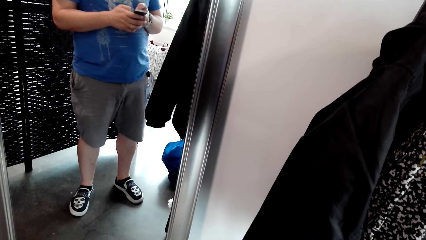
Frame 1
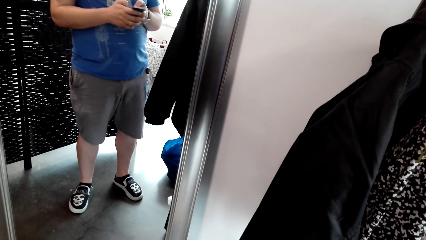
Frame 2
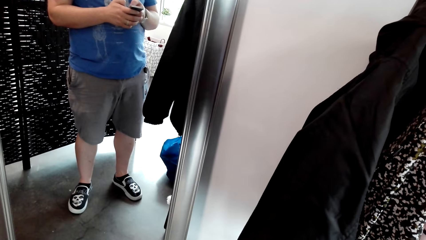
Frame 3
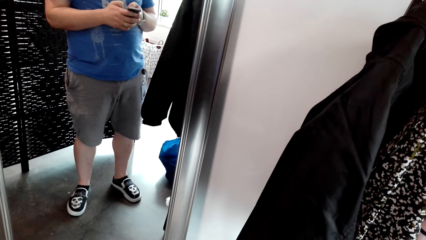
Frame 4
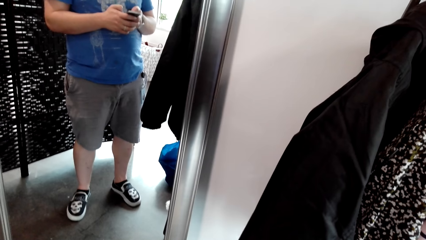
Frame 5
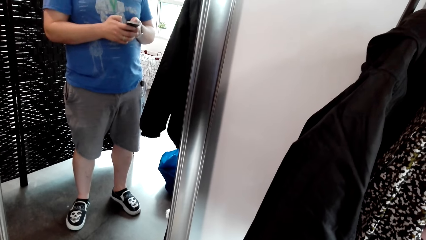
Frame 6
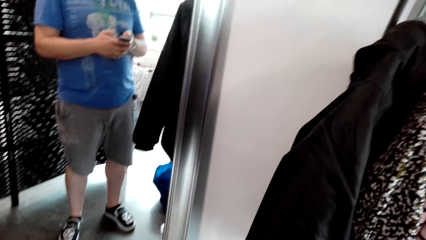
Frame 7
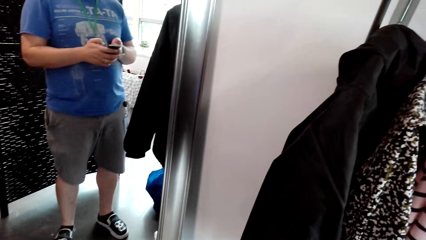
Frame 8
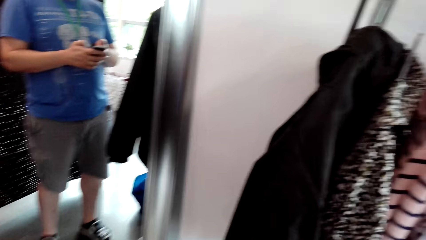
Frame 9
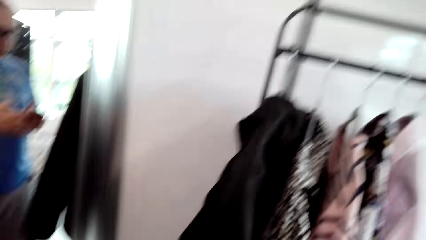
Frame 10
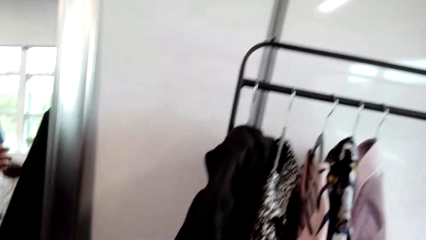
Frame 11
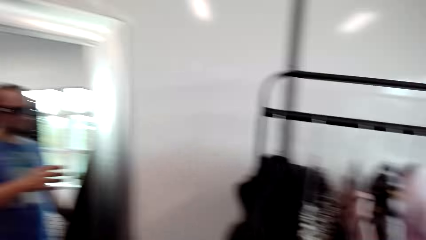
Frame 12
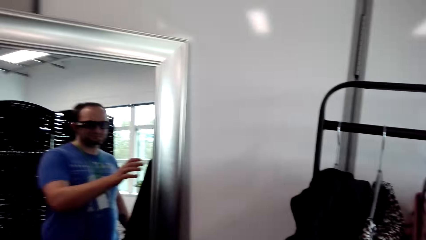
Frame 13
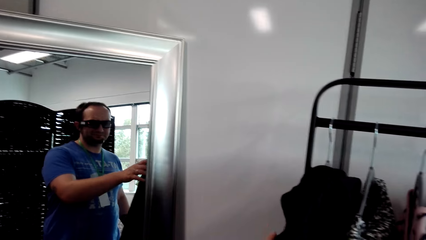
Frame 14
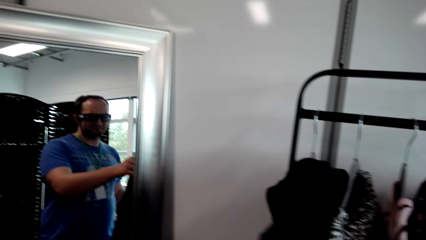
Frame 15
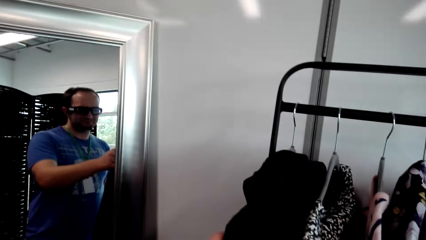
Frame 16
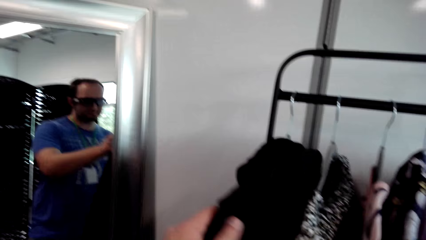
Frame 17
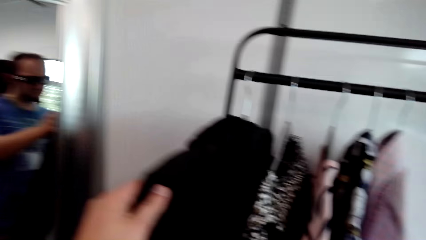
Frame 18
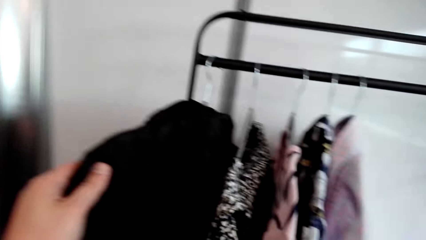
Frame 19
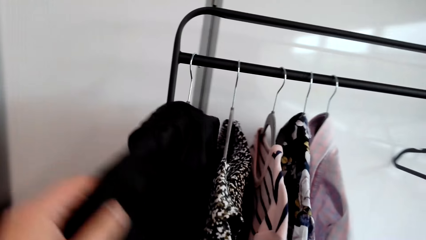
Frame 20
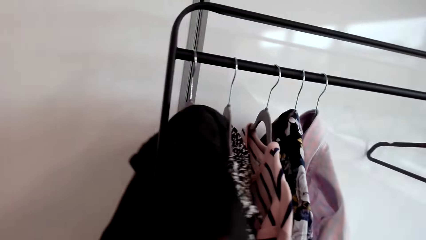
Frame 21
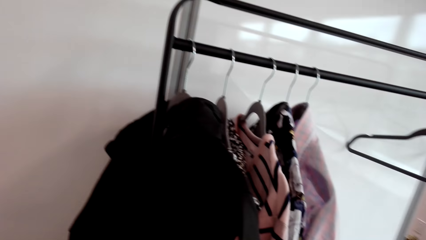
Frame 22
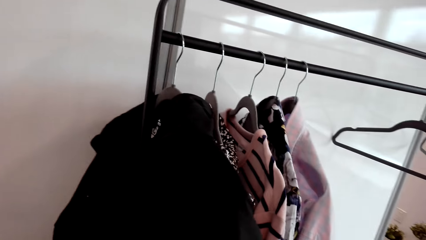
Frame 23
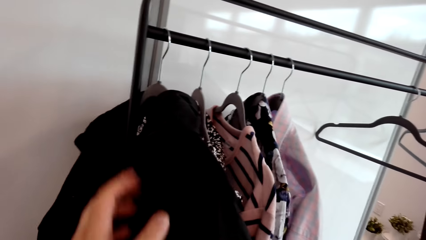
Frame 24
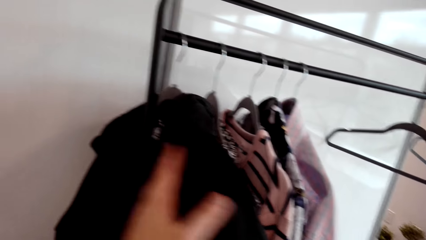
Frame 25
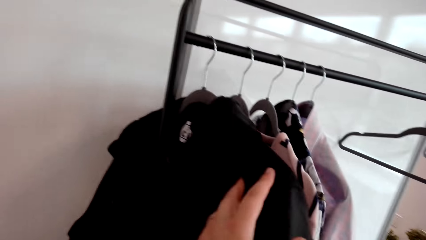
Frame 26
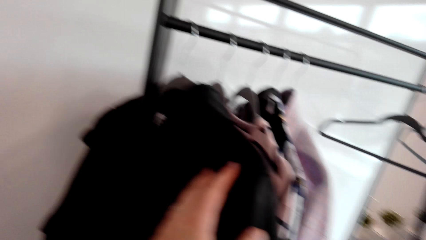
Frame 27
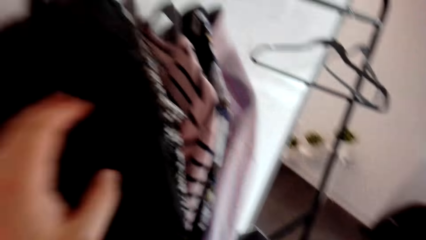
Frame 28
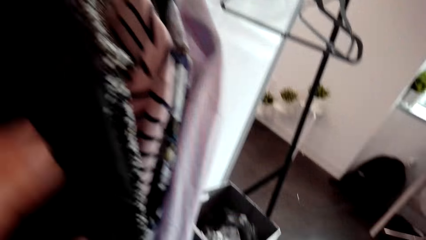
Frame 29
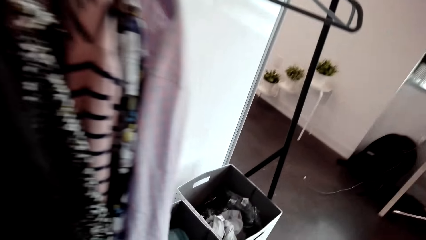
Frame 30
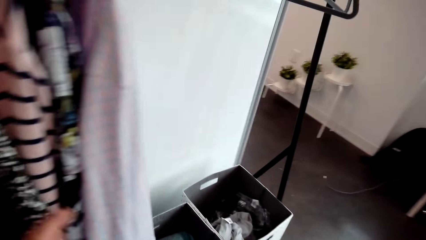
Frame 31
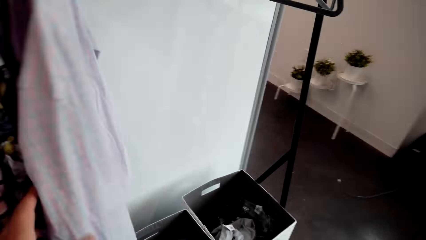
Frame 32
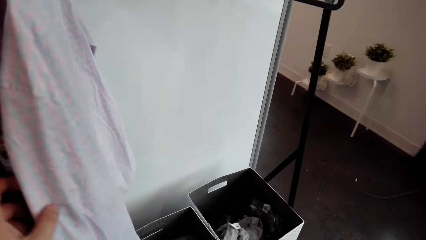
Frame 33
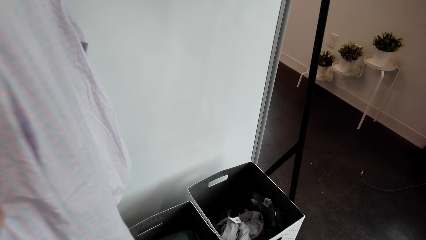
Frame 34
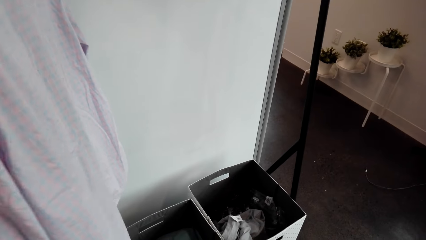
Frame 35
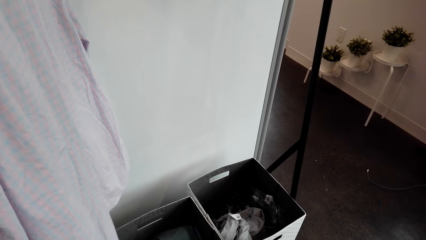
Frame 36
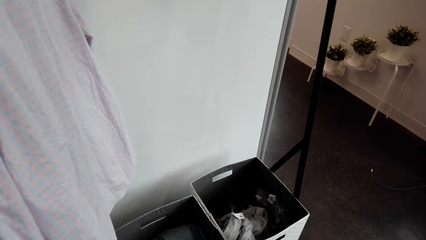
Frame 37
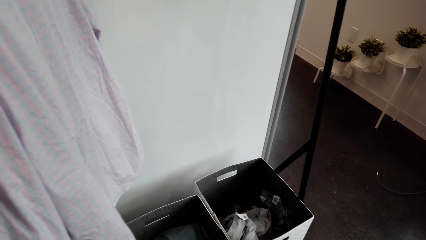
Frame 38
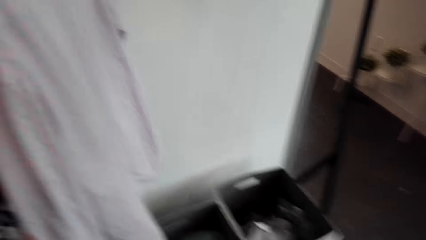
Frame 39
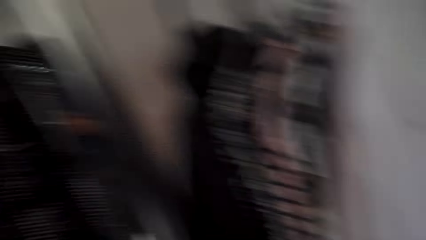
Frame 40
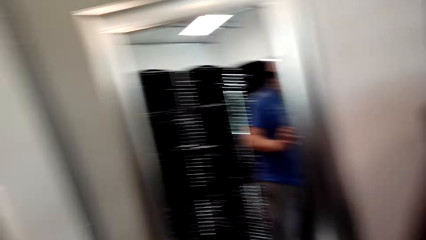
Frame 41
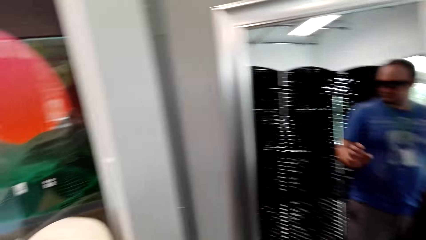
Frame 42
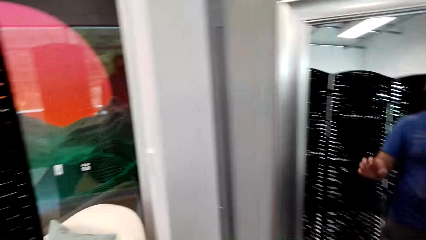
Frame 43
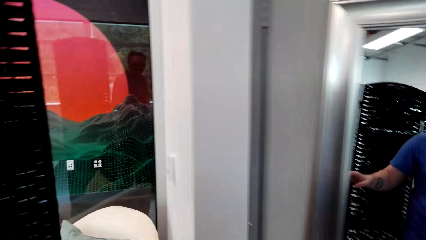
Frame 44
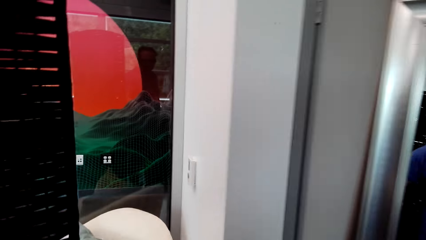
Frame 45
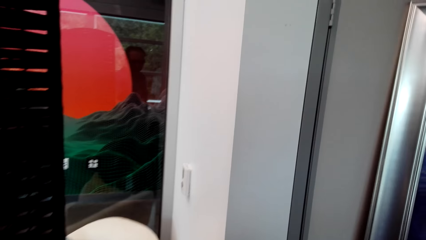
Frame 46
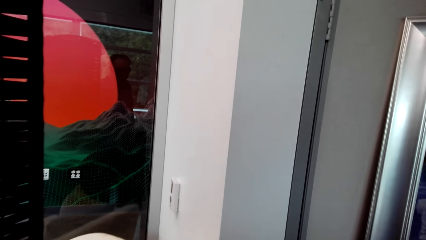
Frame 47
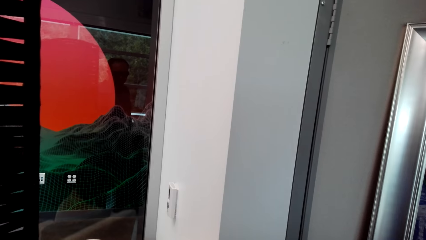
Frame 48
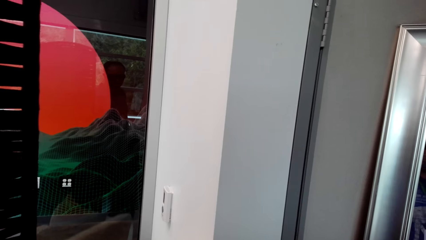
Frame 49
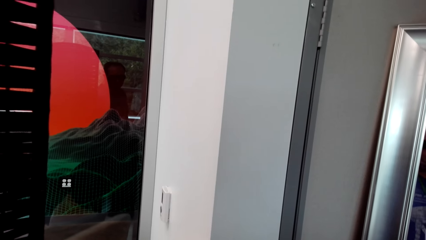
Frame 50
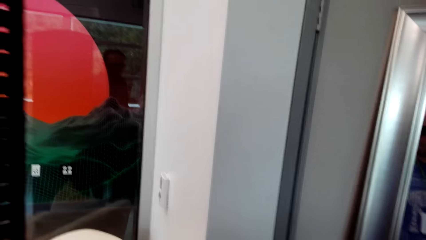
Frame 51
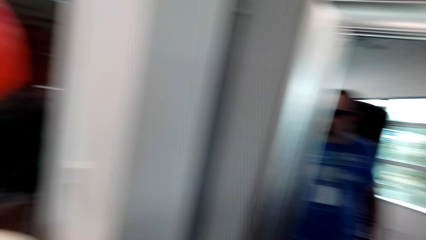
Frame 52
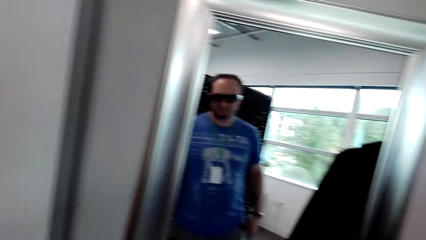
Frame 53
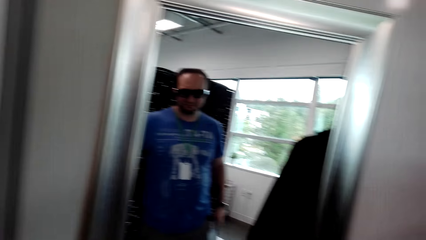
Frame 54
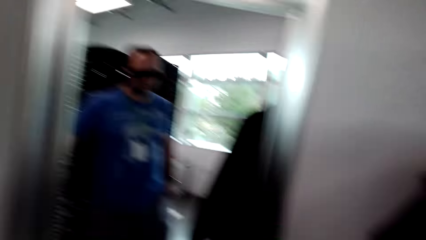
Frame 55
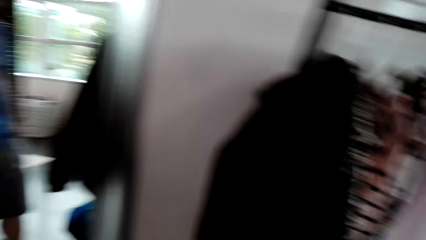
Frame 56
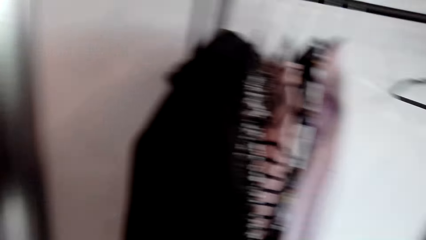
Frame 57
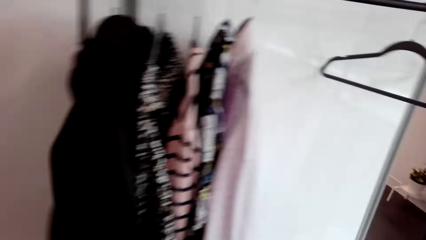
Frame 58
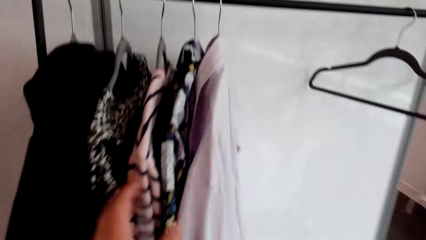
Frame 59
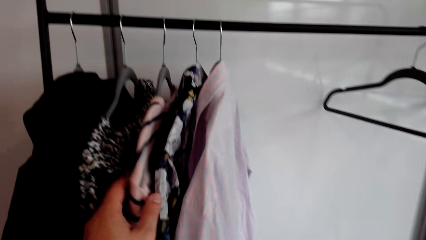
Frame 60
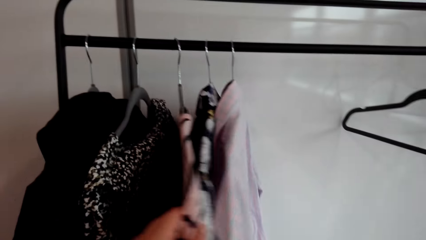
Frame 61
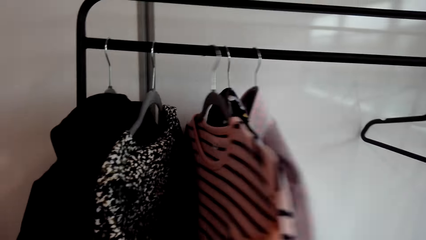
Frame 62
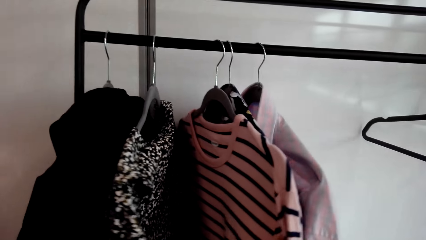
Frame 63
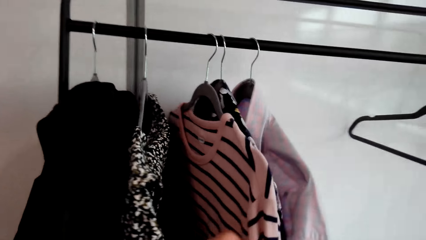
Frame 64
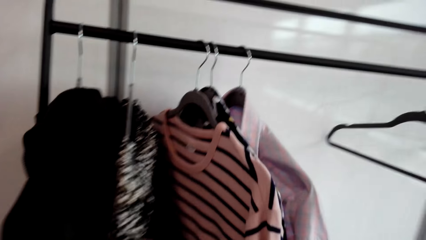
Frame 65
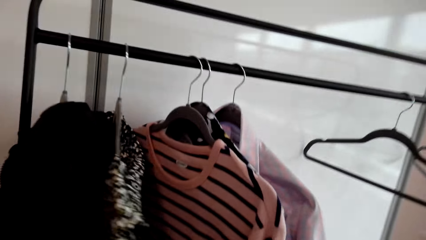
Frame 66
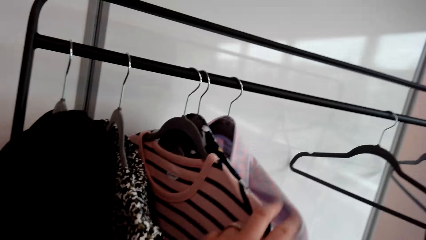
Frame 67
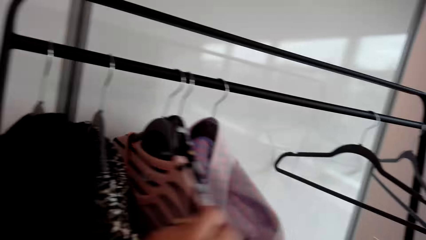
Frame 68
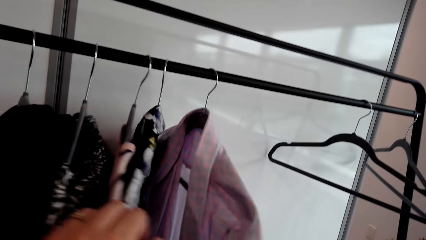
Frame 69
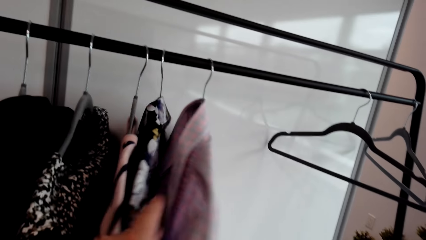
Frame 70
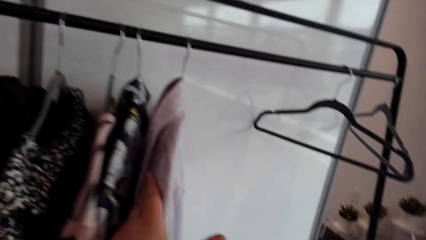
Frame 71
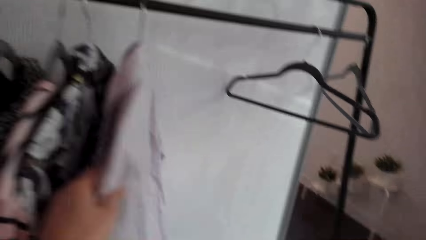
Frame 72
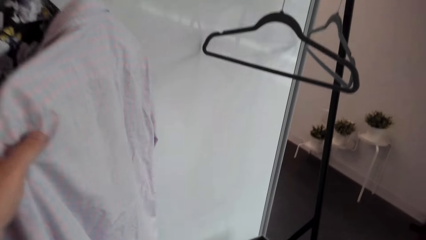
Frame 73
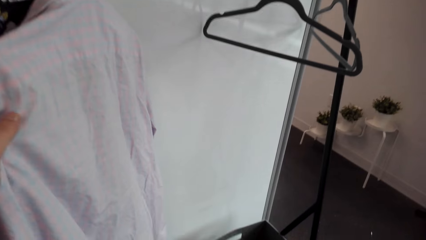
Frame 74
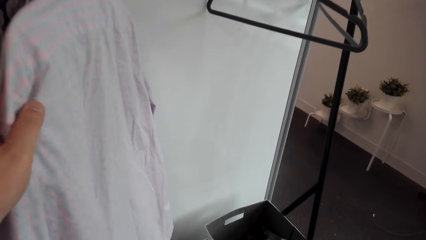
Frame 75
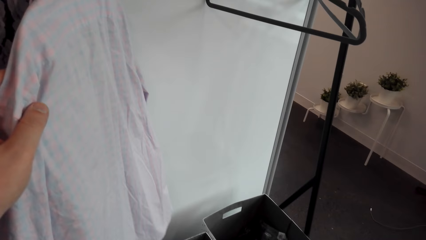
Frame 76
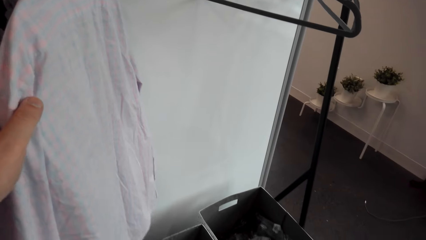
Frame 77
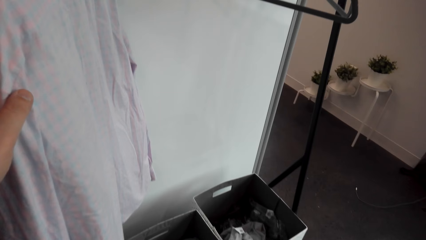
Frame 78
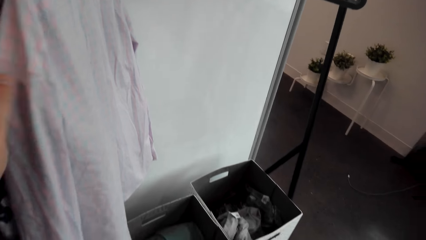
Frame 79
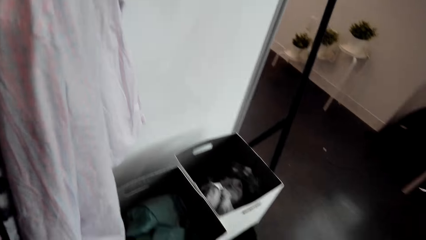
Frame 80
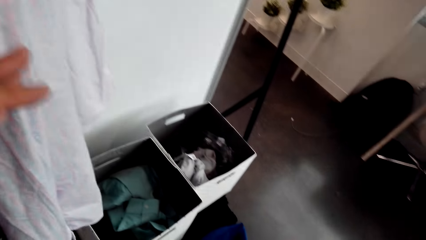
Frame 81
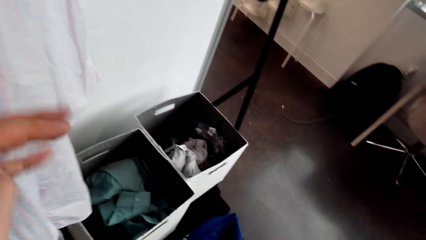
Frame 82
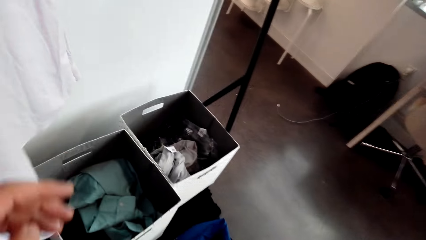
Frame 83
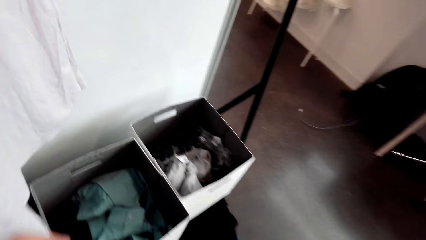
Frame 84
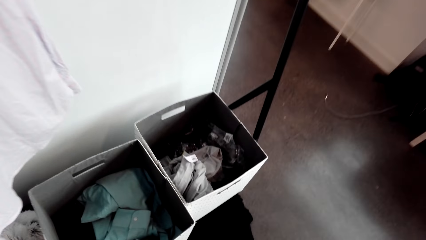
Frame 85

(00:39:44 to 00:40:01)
The camera wearer turns a cloth. They look around. They touch the cloth. They touch the shirt. They hold the cloth. They move beside the mirror. They look around. They select the cloth. They check the cloths. They stare at the shirt.
